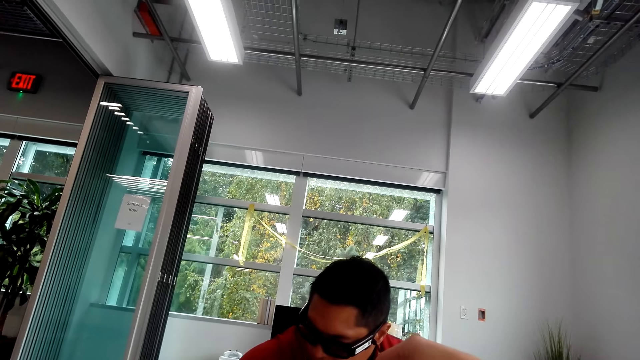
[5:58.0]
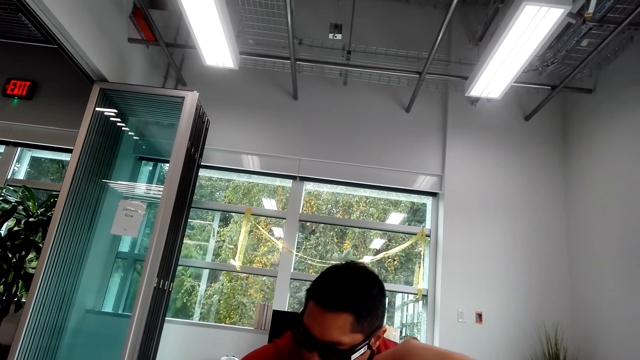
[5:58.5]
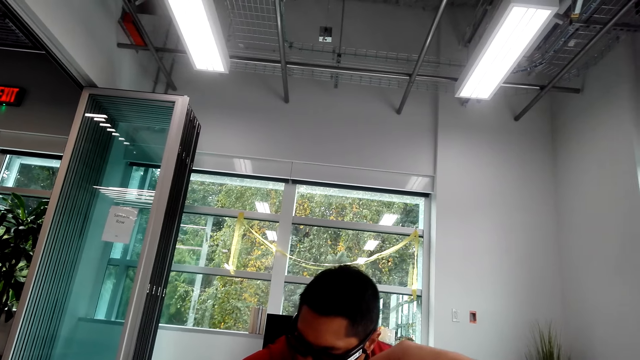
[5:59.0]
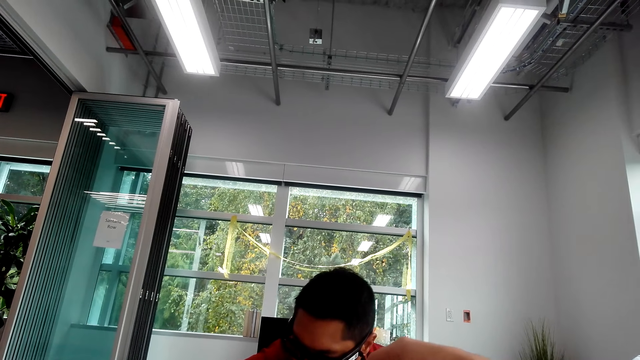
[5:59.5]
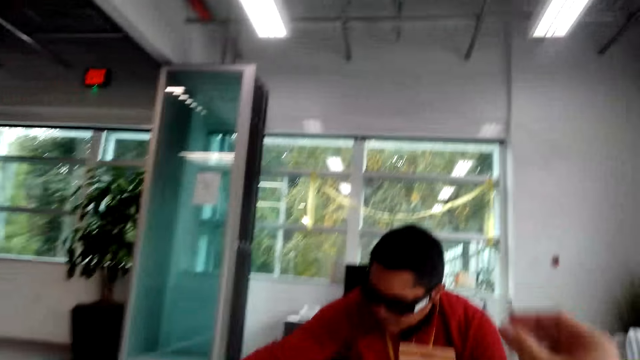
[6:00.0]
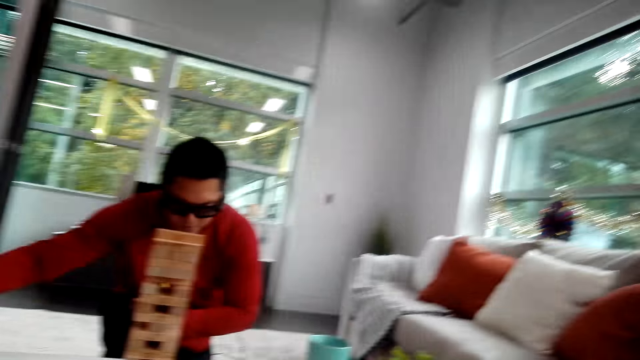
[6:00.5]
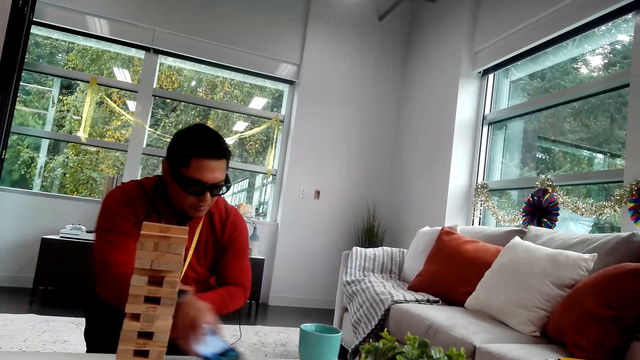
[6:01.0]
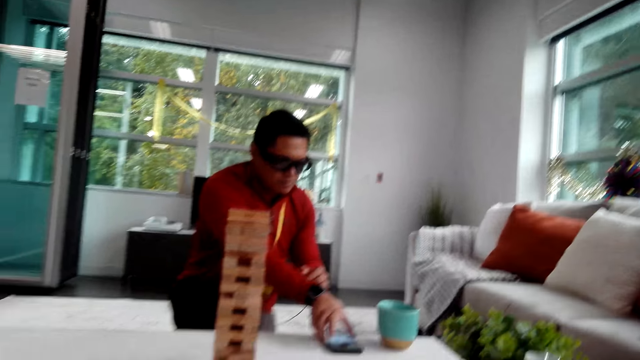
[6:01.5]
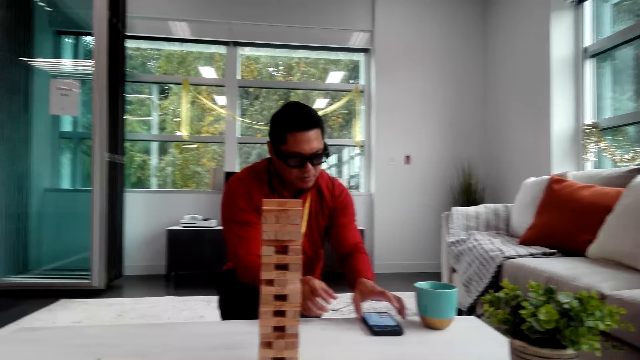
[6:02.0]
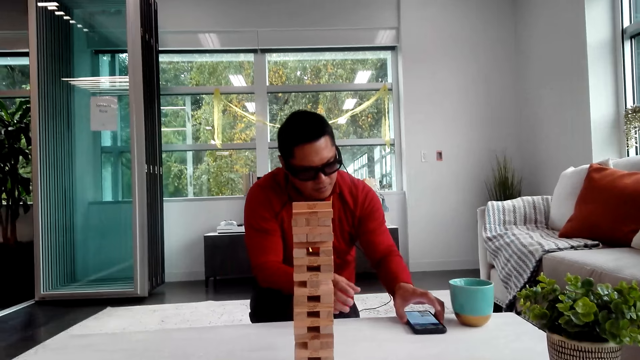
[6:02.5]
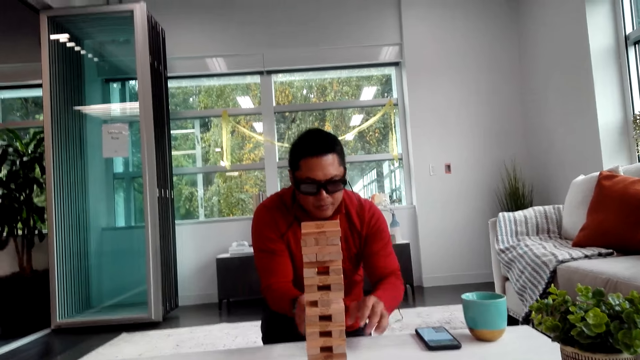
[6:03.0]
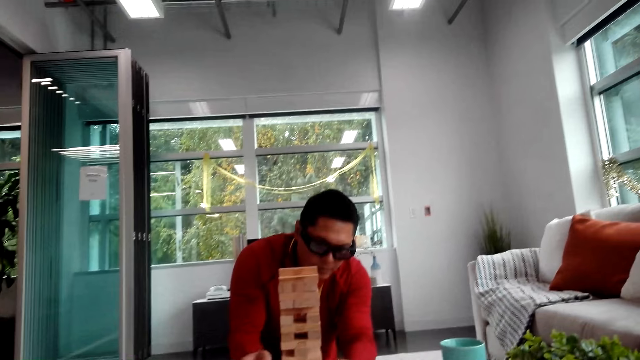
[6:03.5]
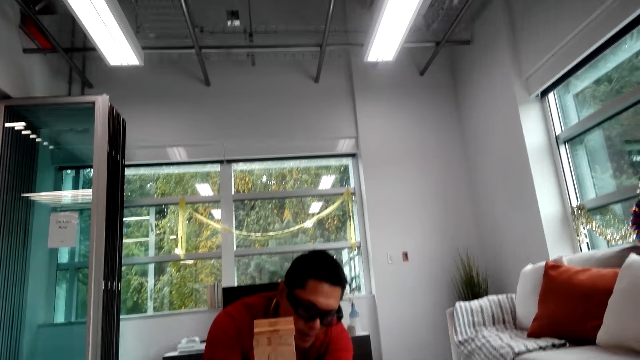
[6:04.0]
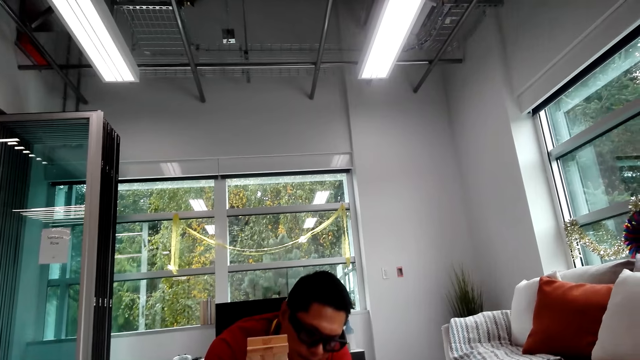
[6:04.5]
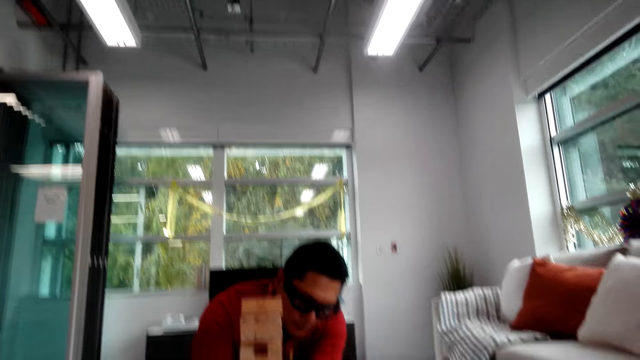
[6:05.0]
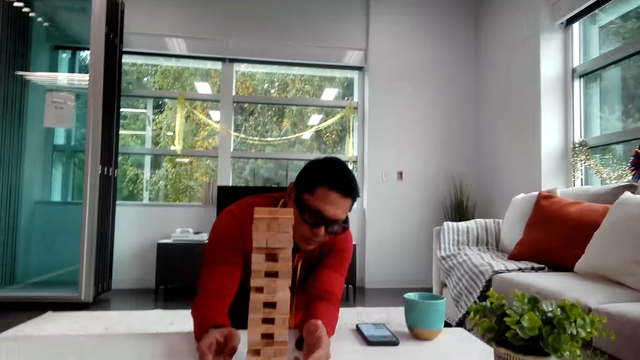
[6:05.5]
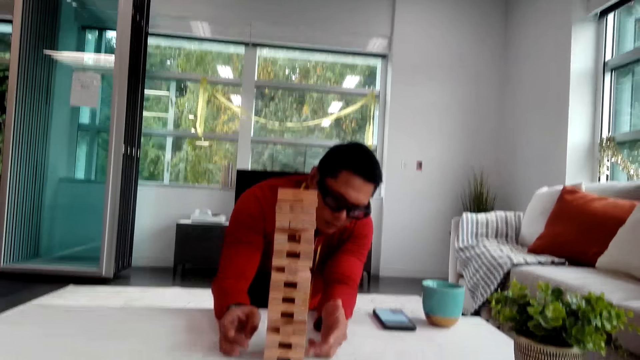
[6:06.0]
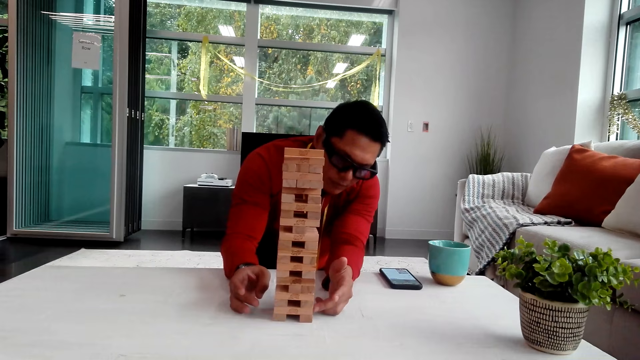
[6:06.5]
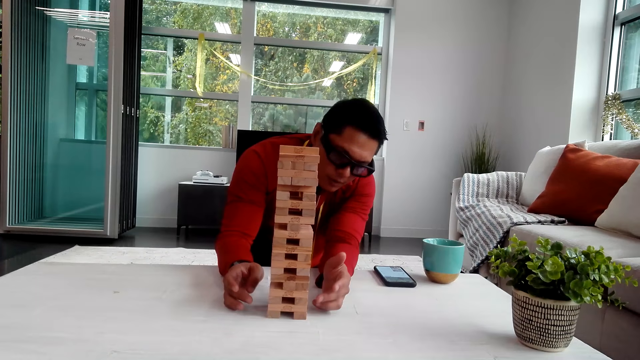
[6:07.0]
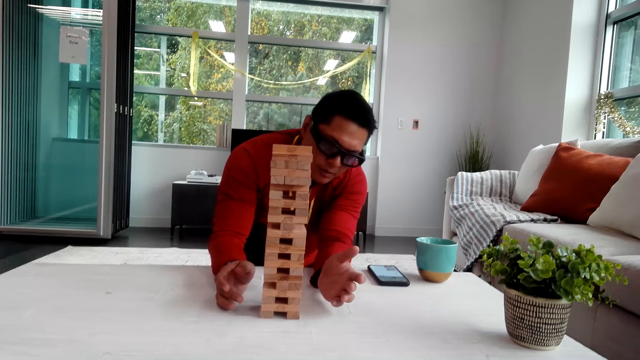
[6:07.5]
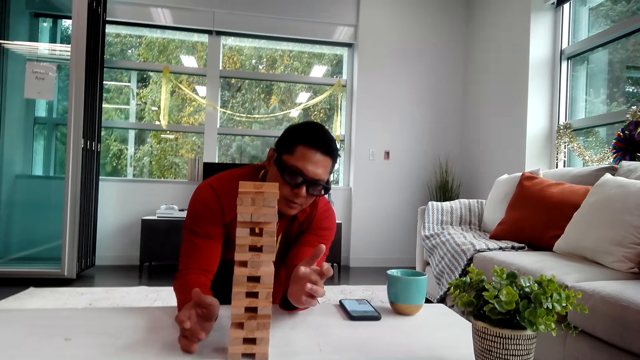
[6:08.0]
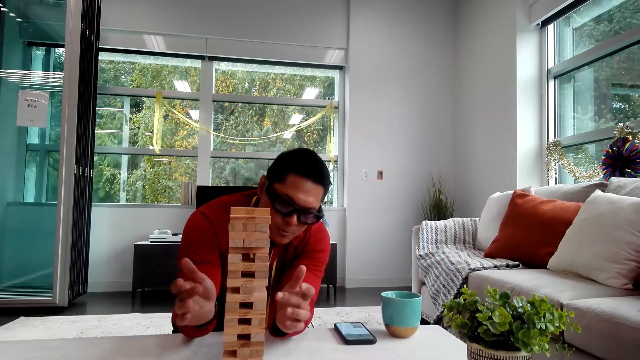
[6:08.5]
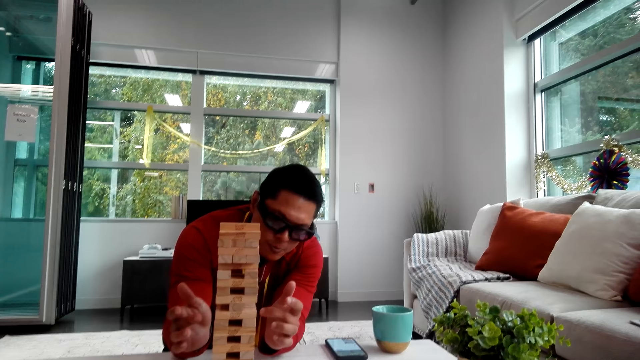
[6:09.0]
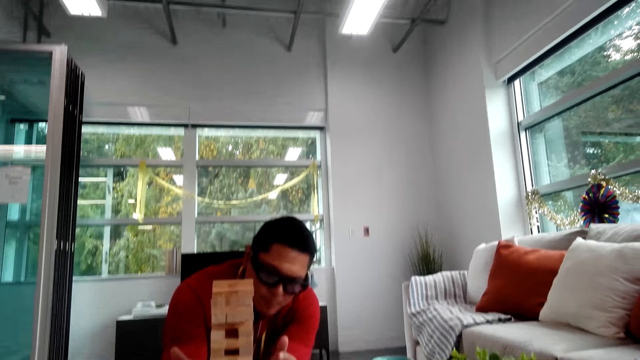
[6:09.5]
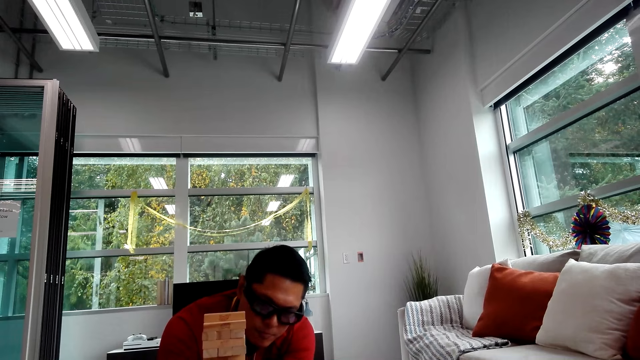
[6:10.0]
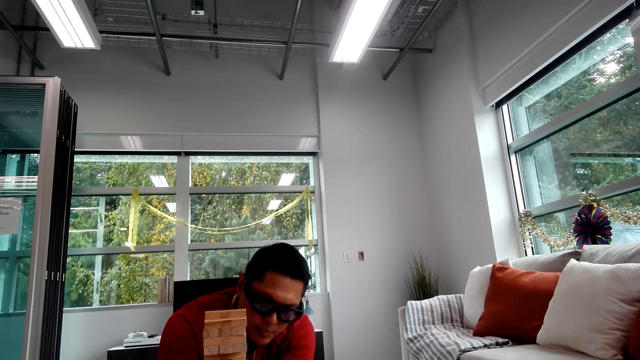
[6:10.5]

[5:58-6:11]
The camera wearer puts the wooden block on top of the tower. A man takes the phone, puts the phone down, holds the phone, and touches the wooden blocks. He holds the jenga.

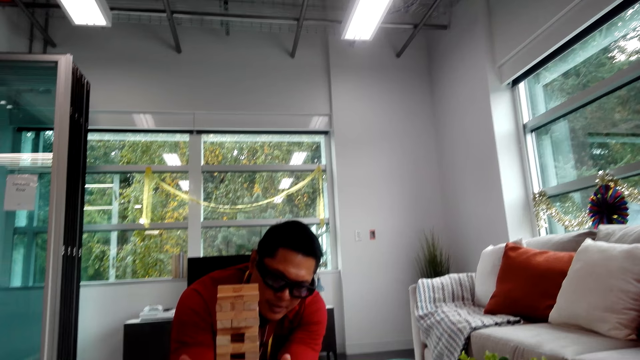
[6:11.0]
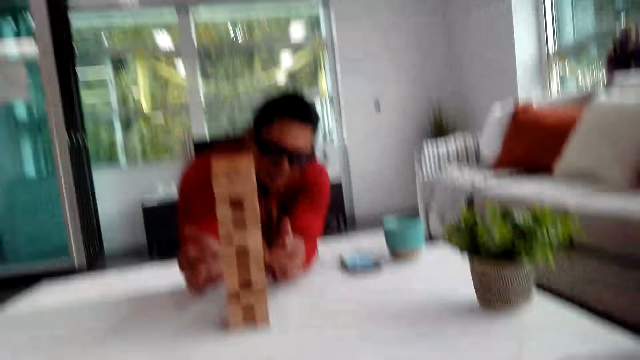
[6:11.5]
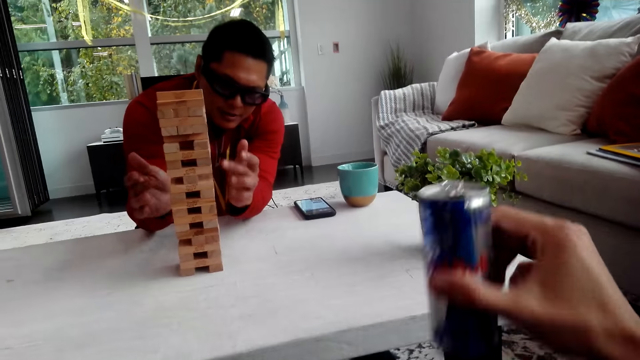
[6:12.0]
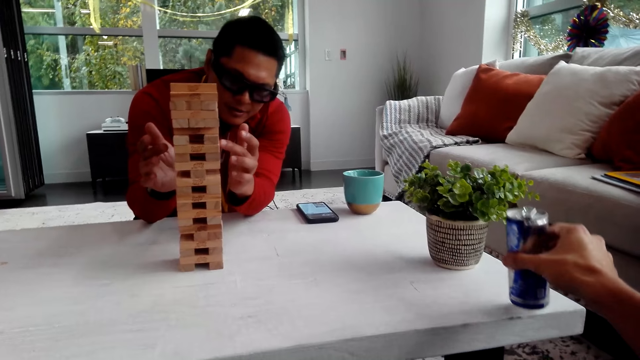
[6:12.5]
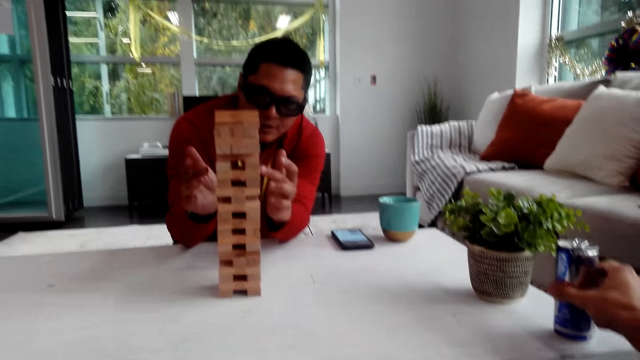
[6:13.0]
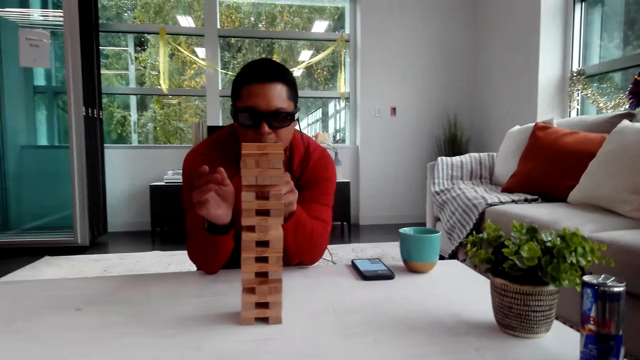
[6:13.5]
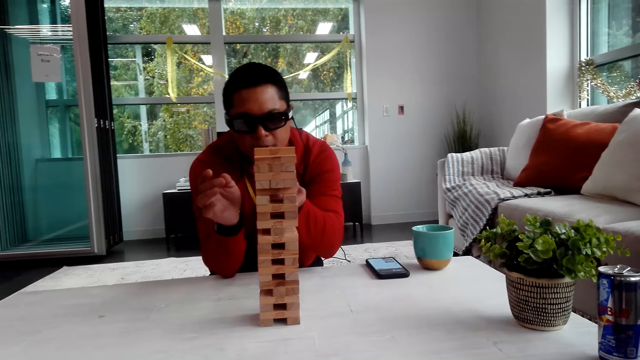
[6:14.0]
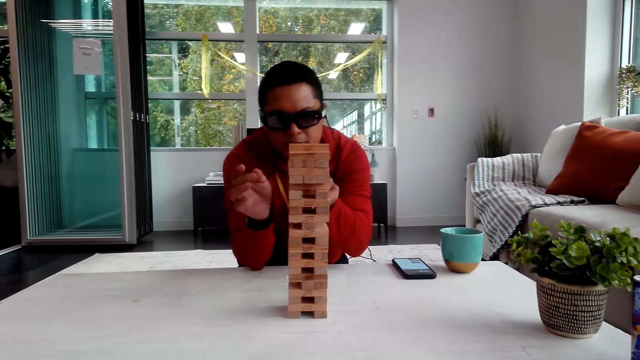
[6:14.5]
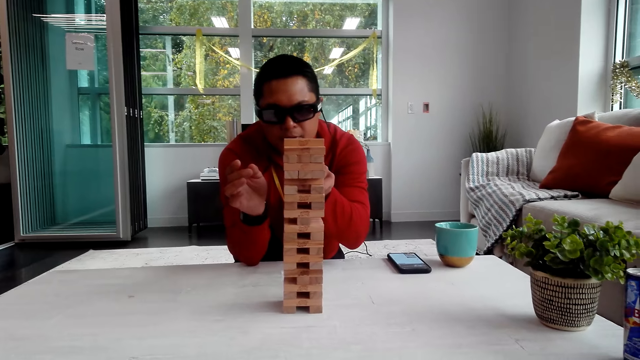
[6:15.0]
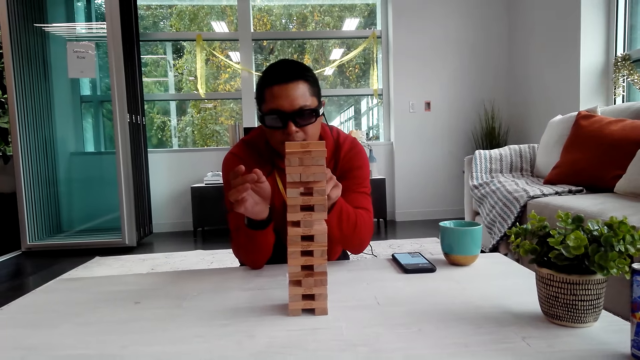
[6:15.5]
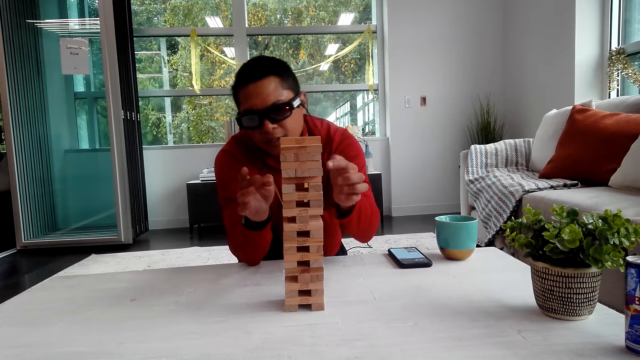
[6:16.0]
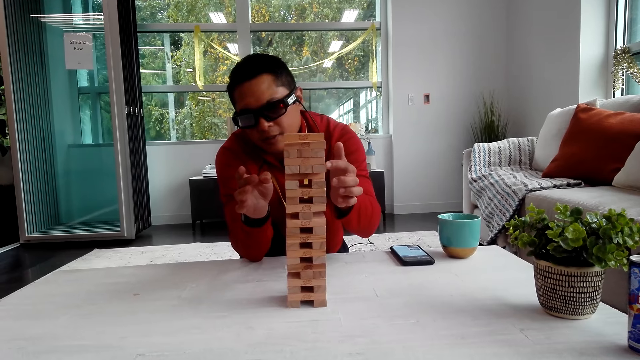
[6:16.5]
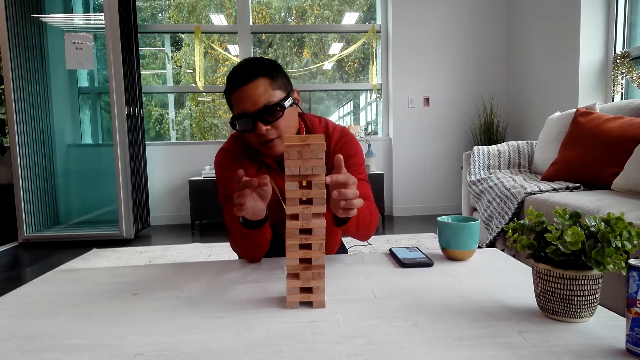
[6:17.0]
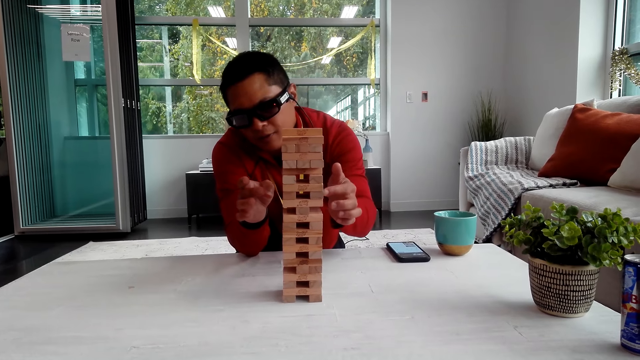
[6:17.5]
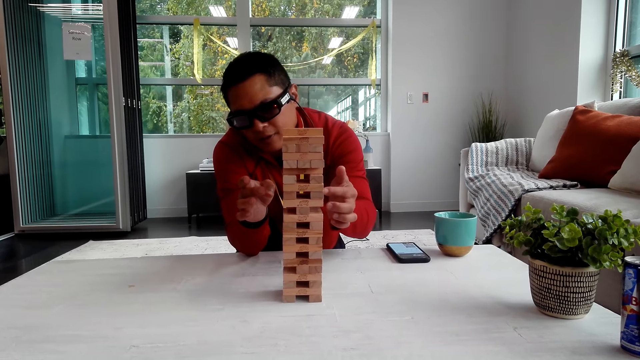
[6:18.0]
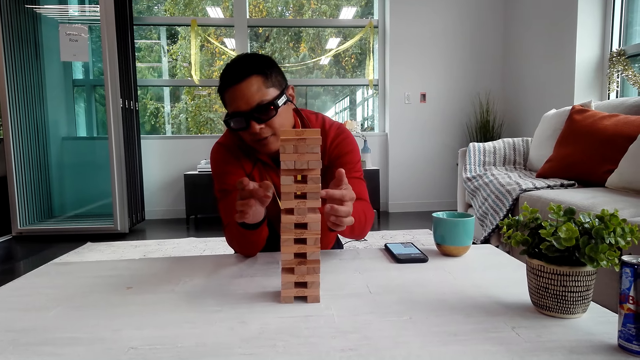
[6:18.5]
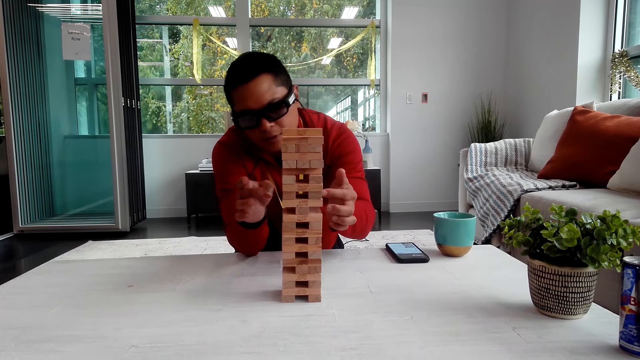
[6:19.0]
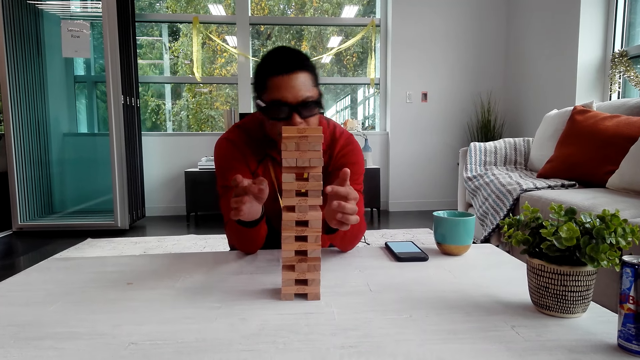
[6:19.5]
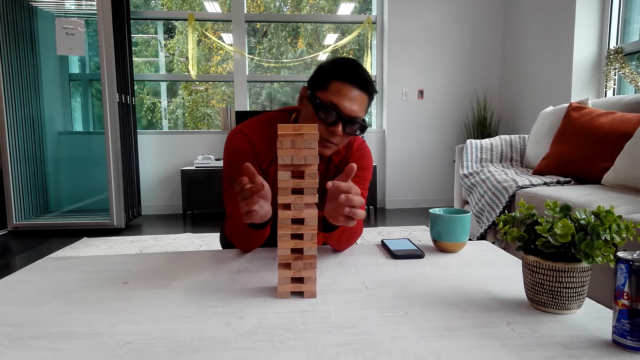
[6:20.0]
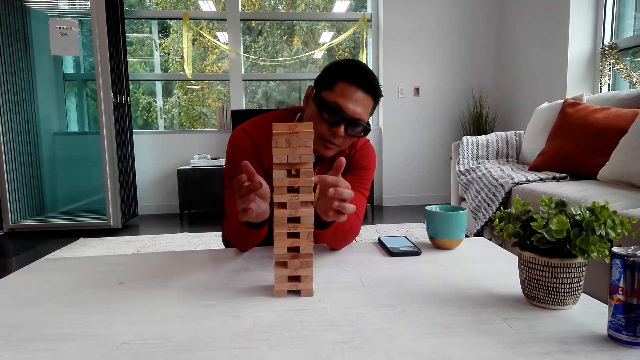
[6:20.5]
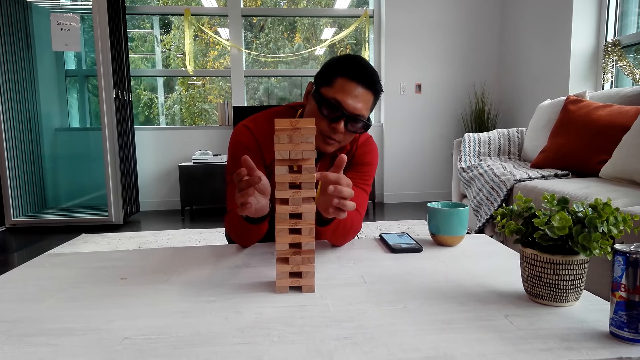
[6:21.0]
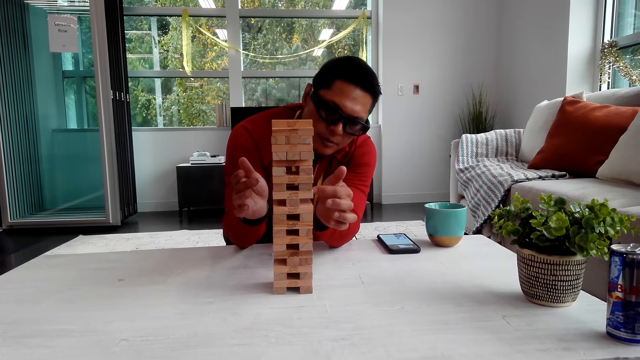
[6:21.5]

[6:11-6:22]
The camera wearer puts the can on the table. A man pulls the jenga.
